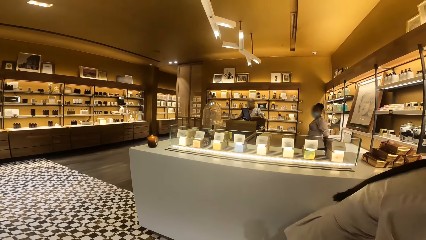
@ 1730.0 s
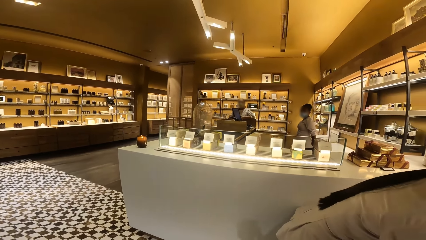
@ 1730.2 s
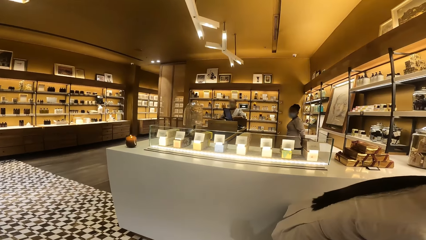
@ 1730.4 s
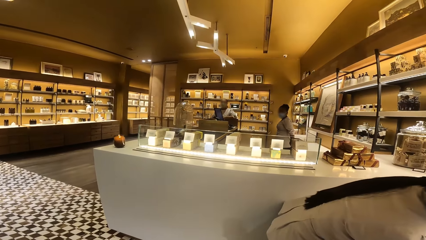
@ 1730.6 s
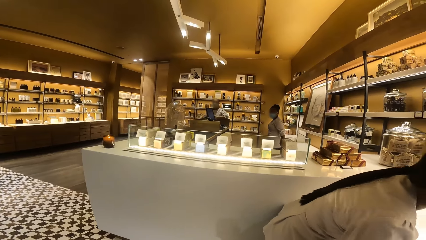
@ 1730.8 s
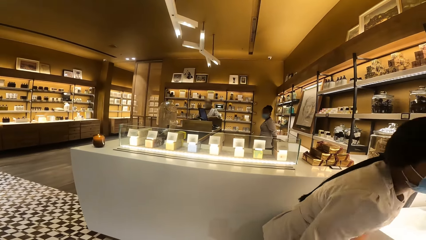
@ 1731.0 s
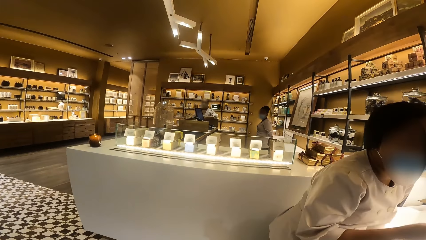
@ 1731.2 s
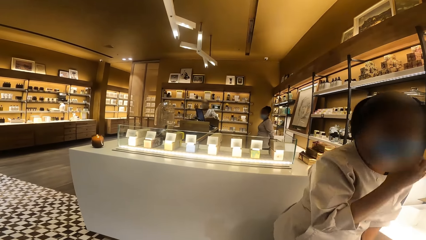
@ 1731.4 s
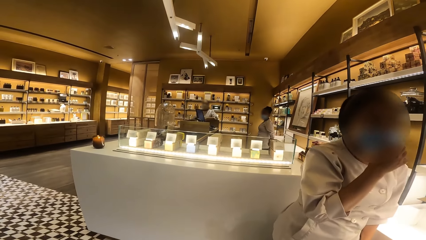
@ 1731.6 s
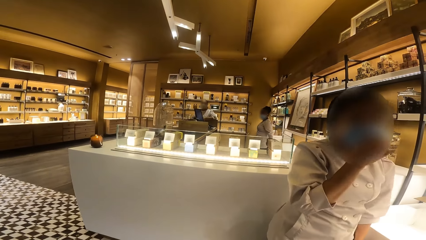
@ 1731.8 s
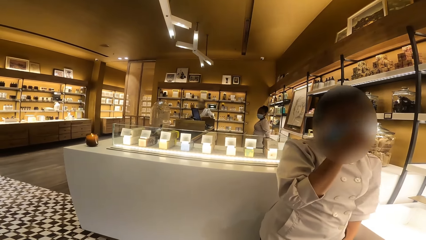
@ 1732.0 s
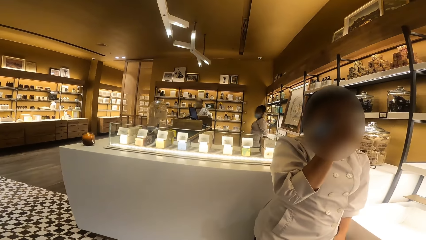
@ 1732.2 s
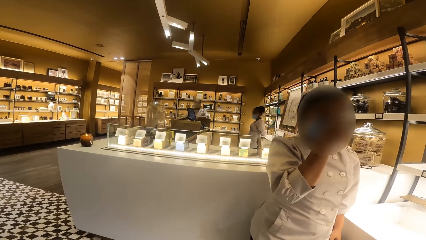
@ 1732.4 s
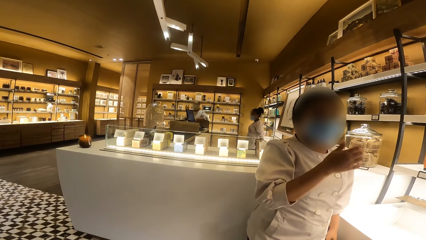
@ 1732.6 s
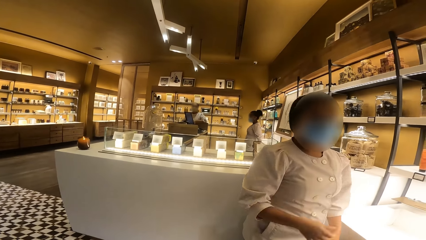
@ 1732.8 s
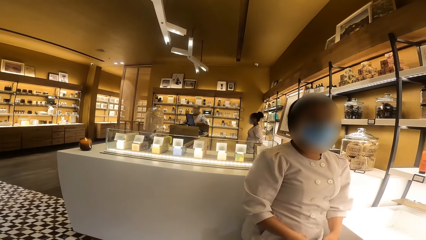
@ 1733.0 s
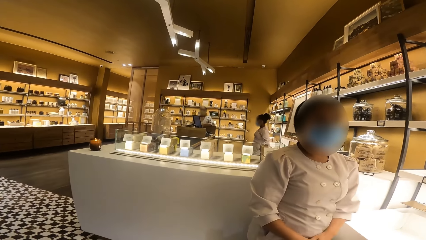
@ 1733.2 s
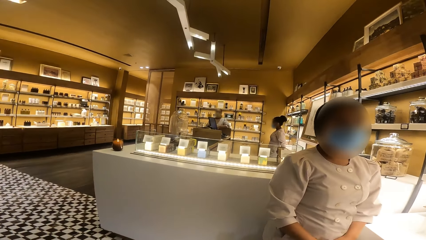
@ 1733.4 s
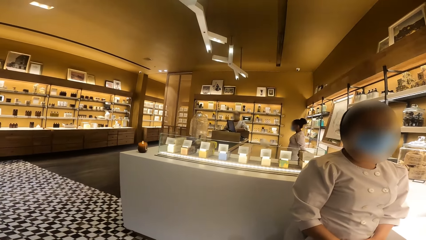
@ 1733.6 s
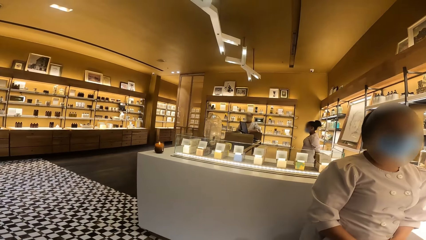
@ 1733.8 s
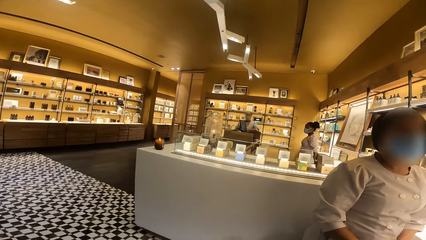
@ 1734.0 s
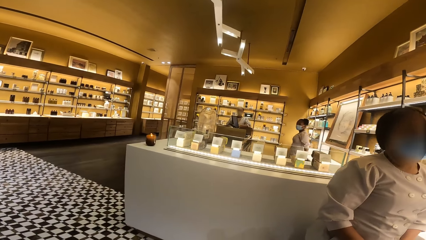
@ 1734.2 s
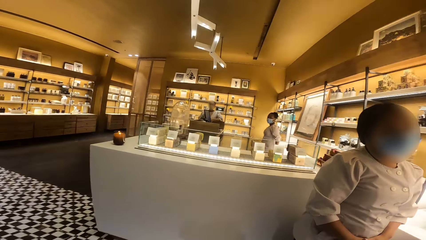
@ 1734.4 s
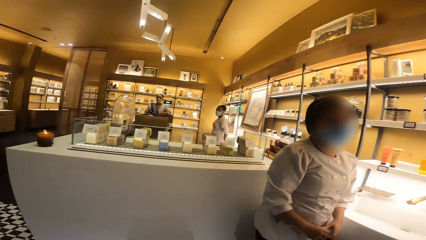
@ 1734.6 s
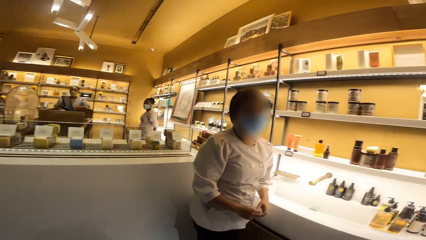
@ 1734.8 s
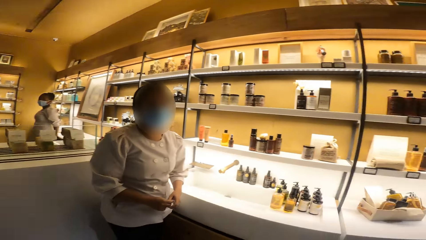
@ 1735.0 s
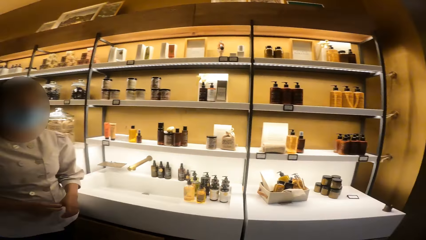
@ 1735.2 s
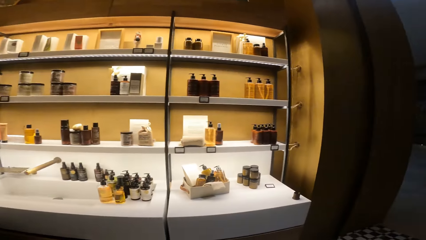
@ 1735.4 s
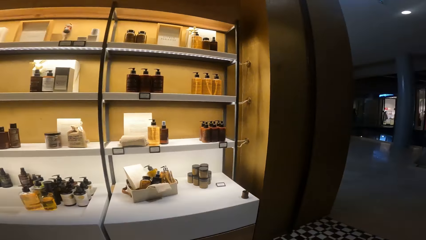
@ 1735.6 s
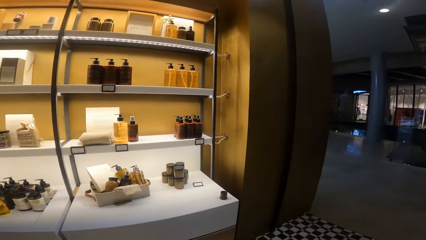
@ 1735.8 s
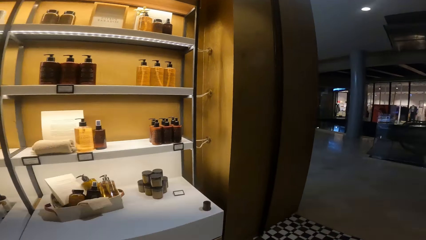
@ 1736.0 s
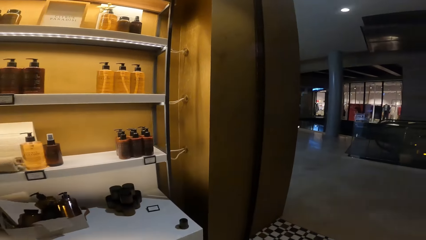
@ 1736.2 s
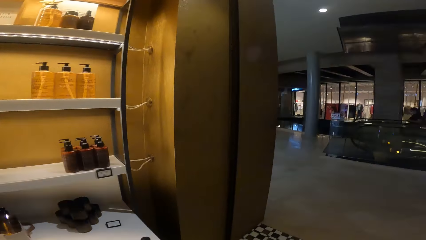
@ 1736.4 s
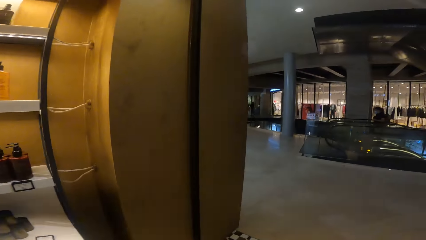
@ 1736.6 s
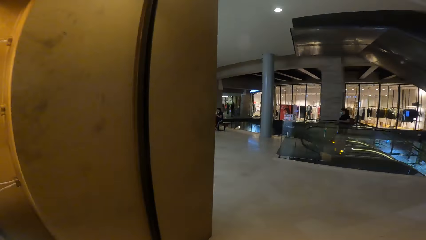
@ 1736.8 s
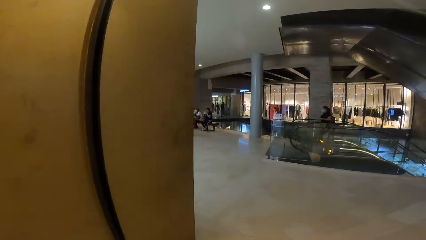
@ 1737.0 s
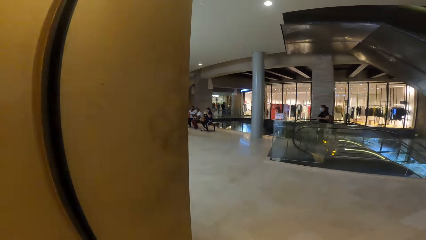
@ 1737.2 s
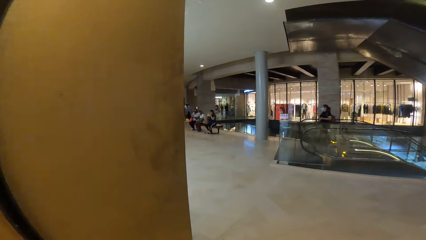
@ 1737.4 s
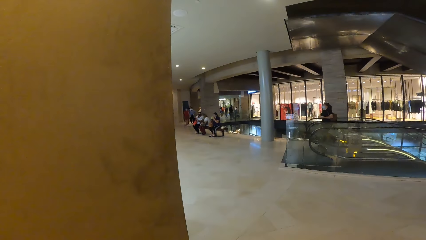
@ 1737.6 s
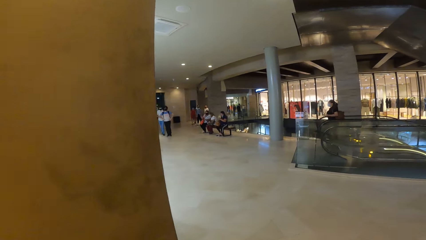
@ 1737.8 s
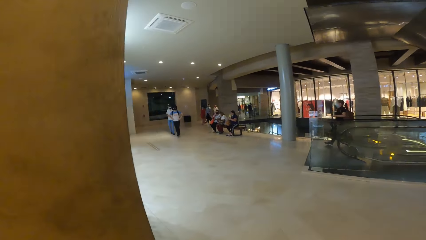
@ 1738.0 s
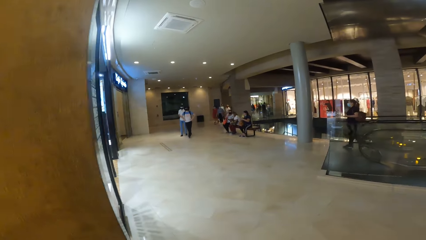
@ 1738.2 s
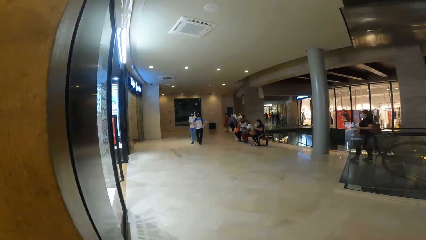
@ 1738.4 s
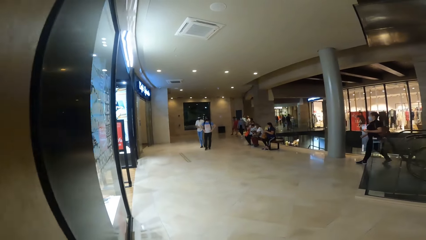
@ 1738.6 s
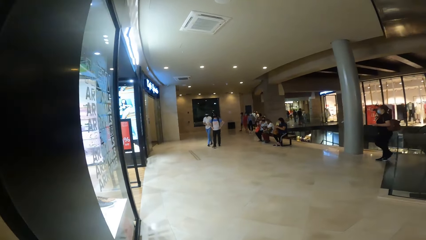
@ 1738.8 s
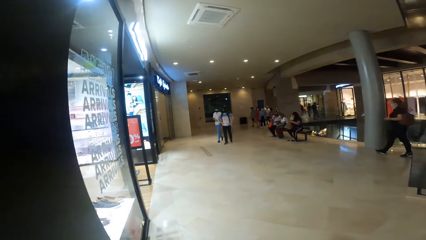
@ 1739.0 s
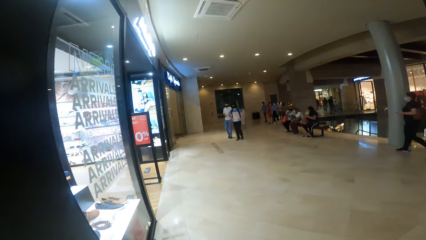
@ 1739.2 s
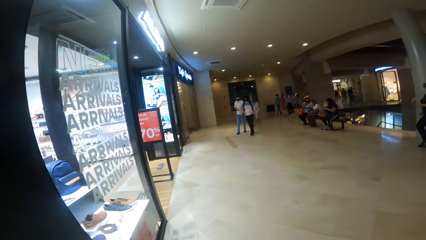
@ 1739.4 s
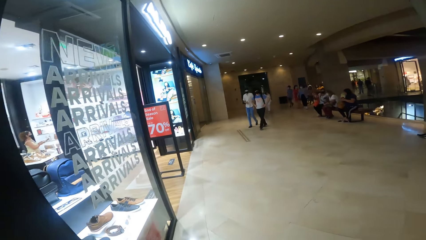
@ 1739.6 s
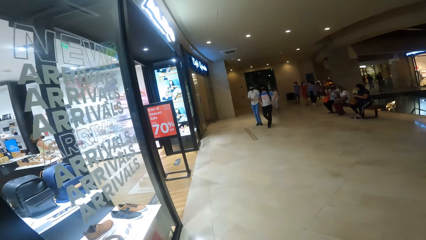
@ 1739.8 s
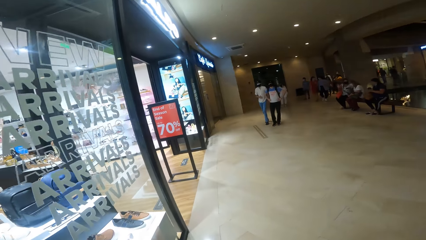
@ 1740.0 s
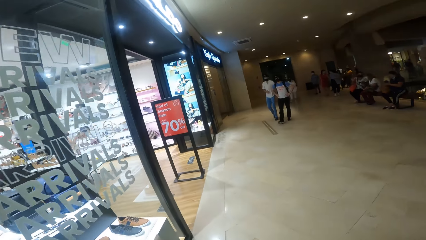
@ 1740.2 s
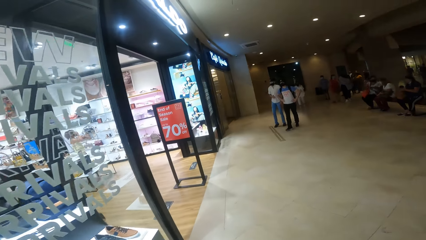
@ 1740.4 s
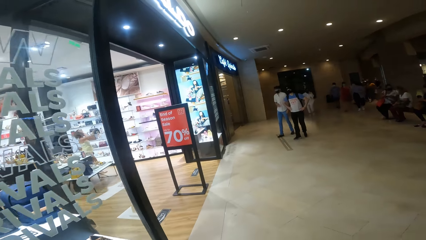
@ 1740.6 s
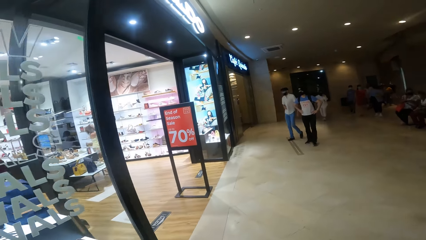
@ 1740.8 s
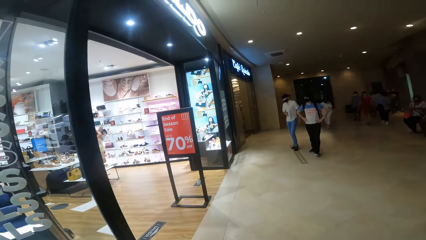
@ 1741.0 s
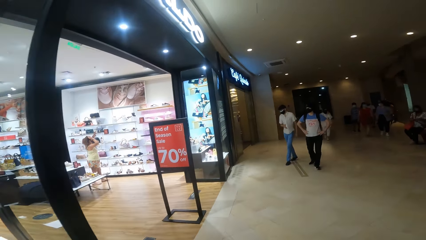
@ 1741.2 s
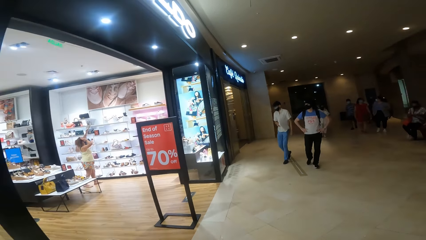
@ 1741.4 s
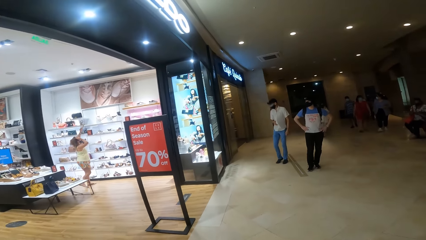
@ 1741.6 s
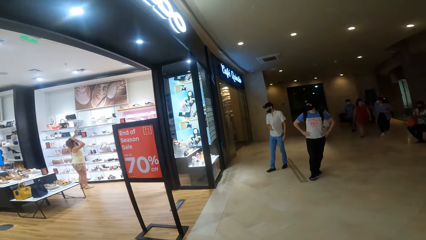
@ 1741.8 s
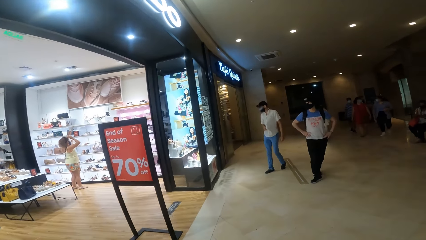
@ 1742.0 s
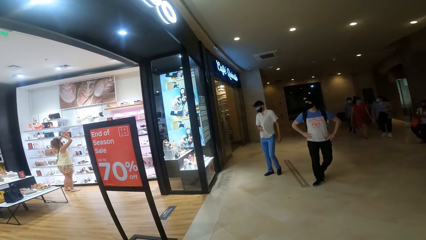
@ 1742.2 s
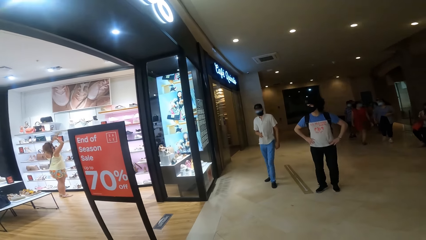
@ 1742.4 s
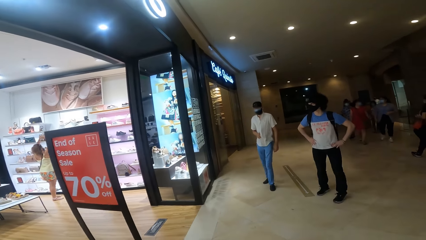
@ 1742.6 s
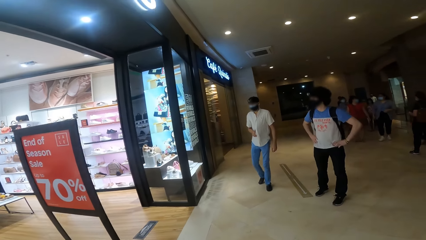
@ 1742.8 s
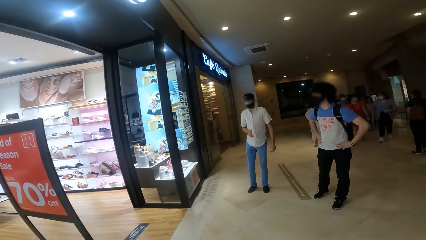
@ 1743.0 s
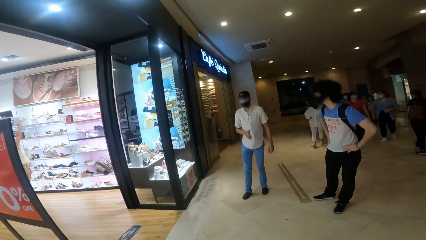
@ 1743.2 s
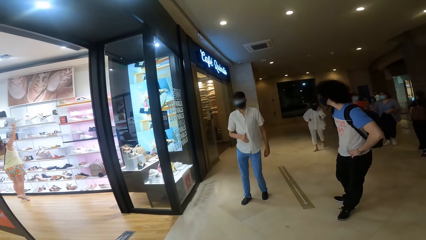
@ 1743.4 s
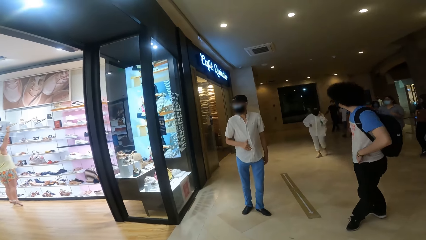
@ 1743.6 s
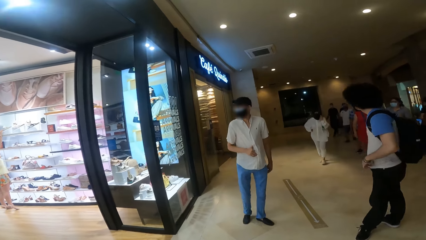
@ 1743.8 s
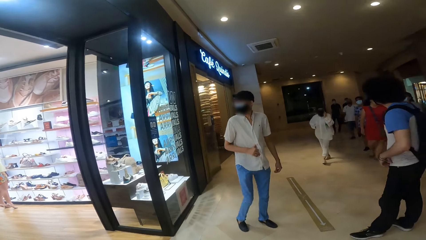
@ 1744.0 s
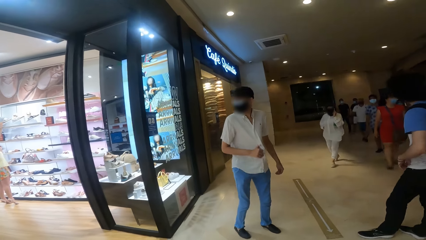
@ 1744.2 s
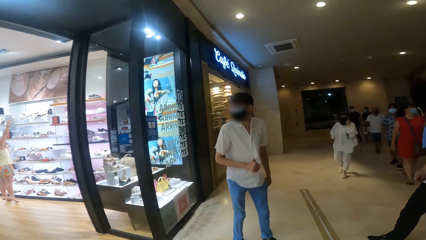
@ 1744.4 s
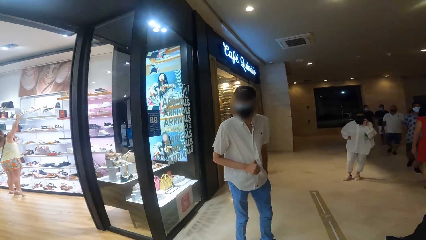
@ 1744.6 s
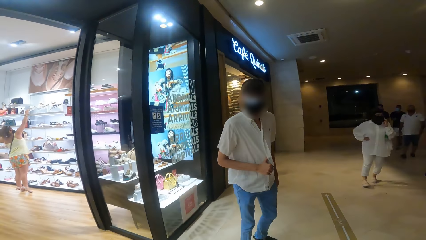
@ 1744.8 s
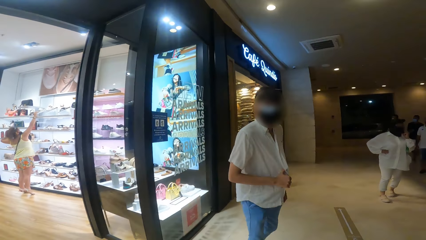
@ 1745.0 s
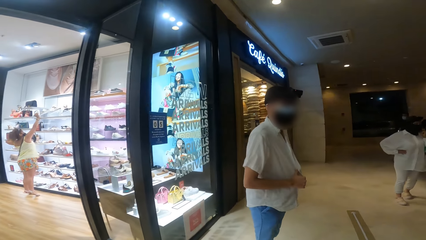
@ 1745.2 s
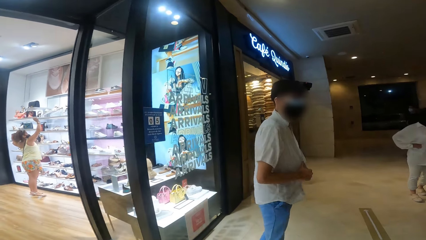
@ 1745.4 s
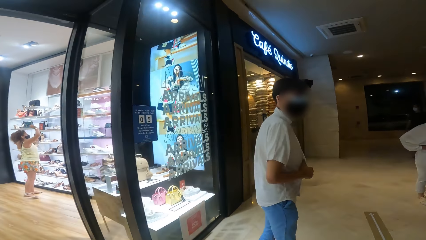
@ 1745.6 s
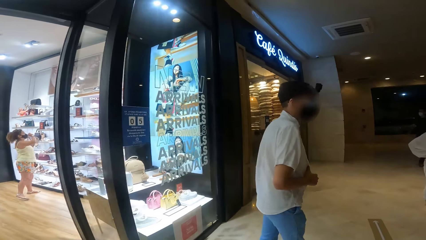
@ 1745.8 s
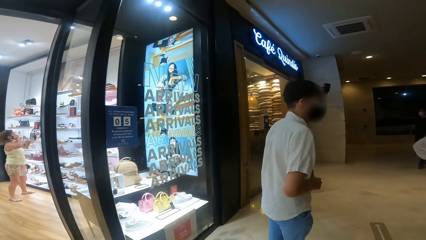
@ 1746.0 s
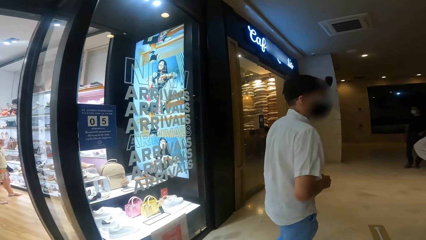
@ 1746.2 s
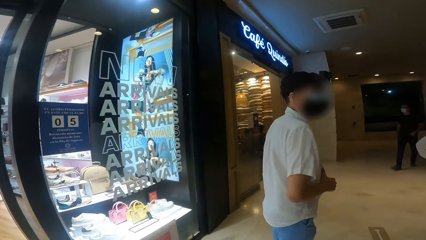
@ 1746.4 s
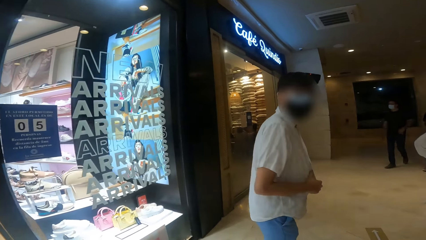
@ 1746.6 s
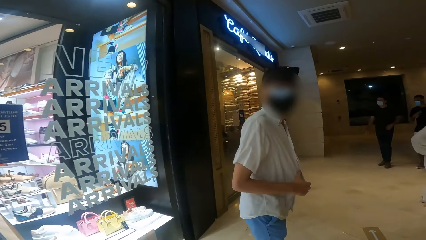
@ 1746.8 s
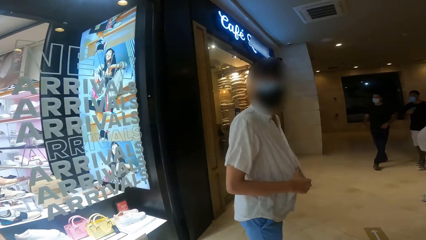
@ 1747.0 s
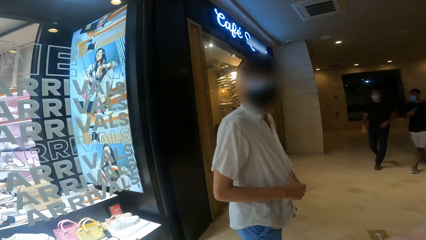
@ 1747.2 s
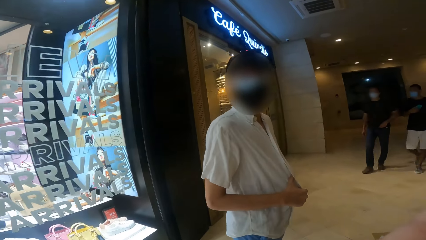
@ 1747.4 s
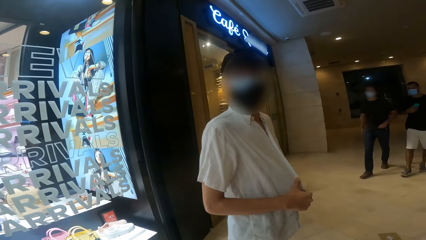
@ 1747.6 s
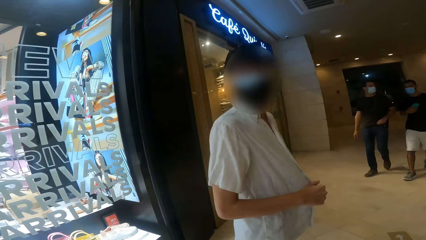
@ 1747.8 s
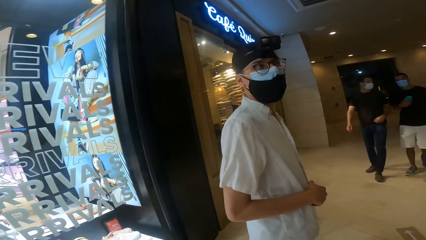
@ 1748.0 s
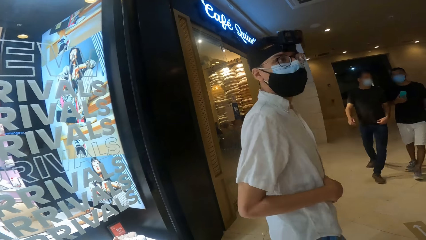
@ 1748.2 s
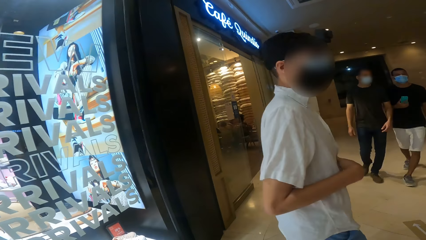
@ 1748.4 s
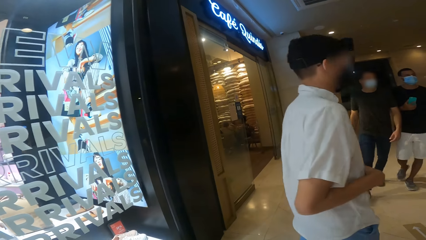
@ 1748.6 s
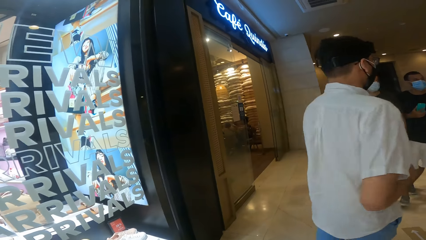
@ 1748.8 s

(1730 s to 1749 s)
The woman adjusts her nose mask with her right hand. The camera wearer looks at the woman. They walk into the hallway of the shopping mall from the perfume store. They walk on the corridor. They interact with a man.
